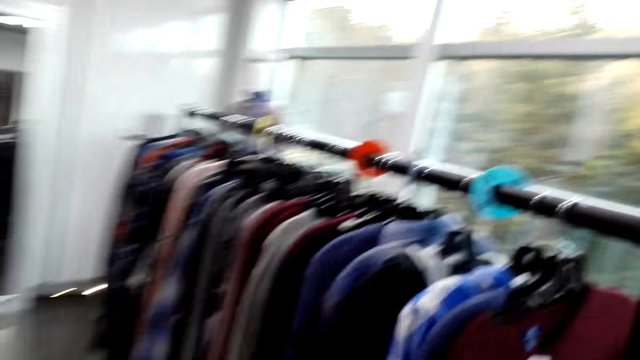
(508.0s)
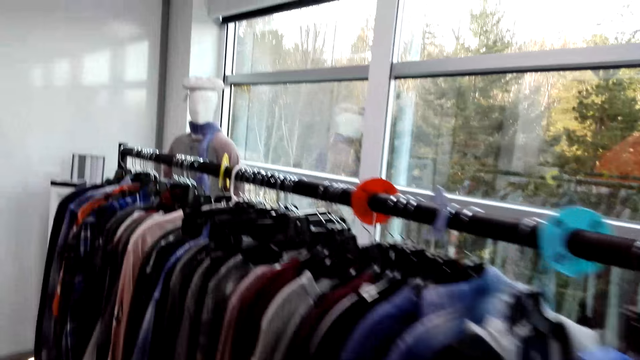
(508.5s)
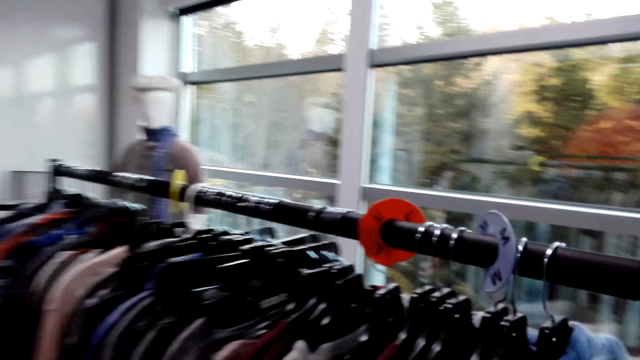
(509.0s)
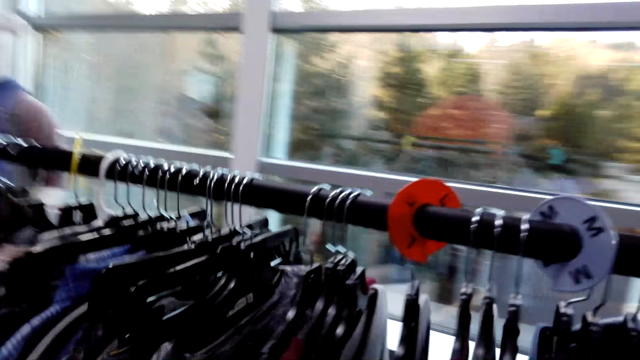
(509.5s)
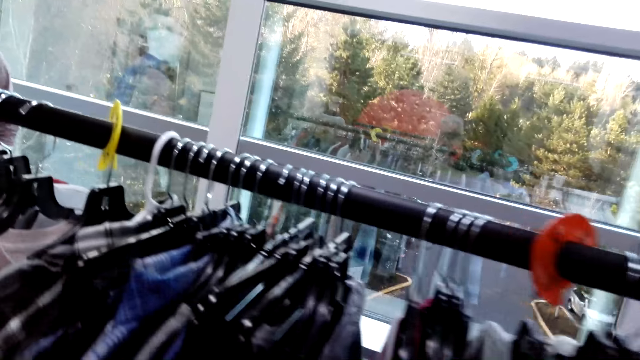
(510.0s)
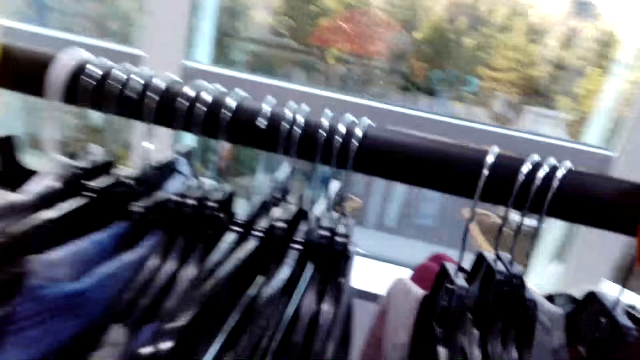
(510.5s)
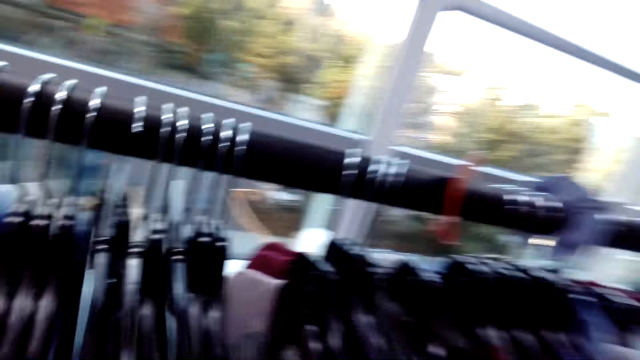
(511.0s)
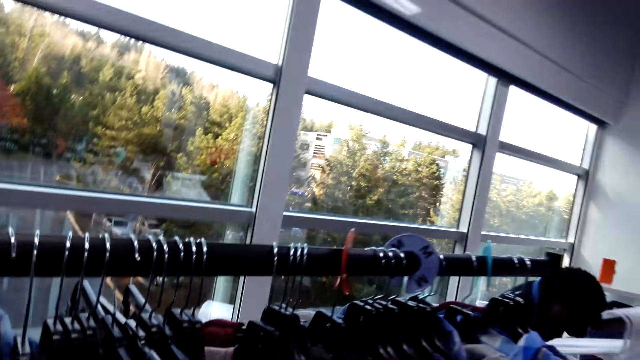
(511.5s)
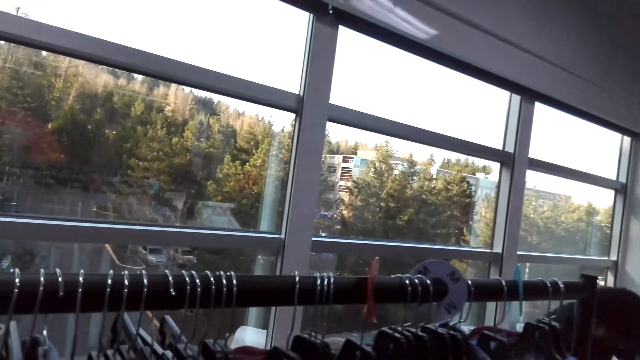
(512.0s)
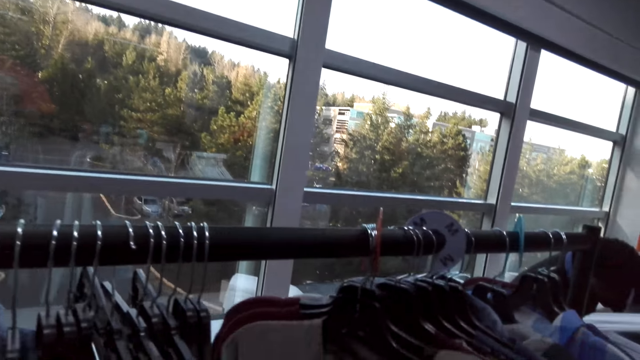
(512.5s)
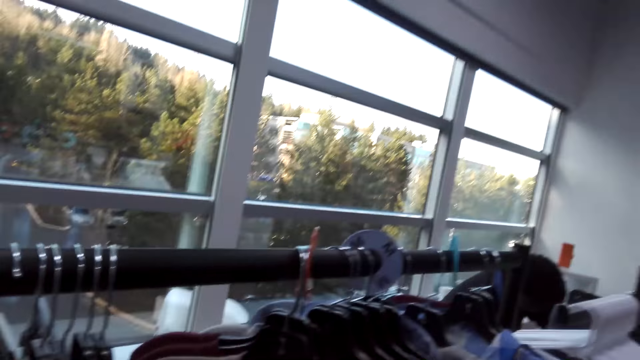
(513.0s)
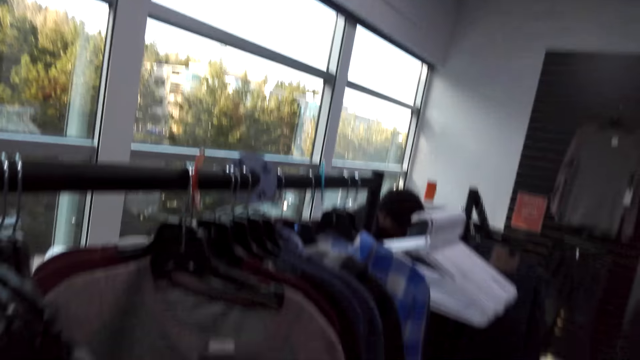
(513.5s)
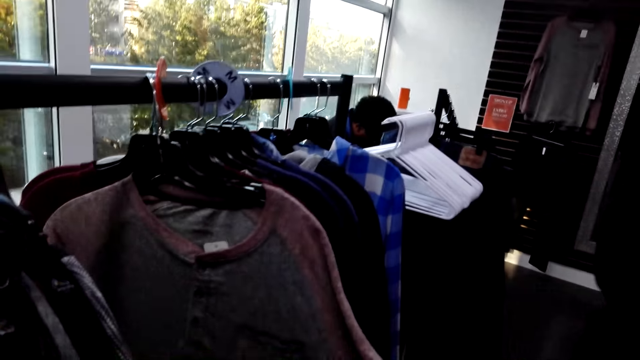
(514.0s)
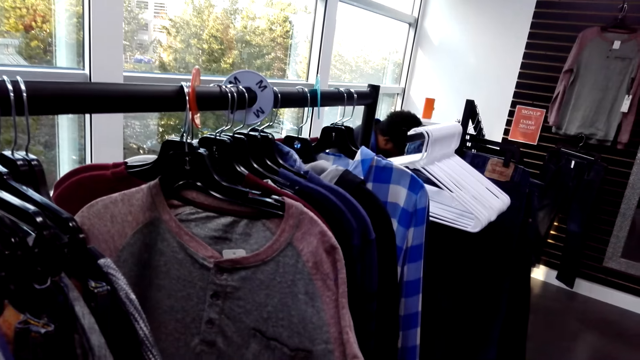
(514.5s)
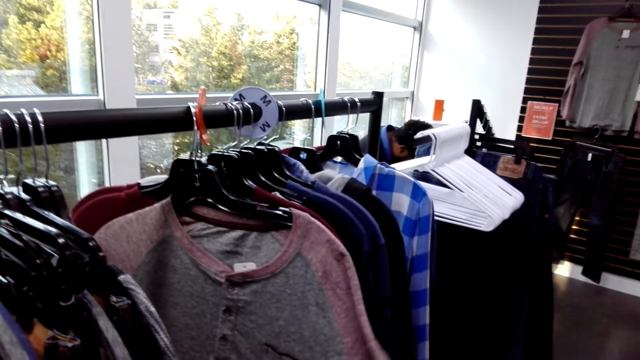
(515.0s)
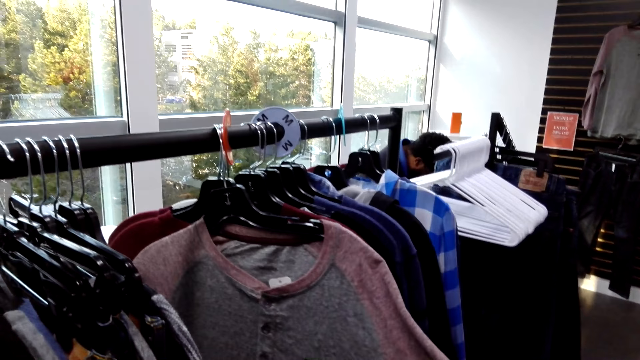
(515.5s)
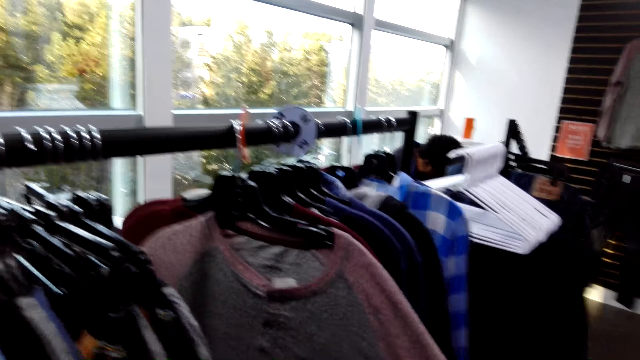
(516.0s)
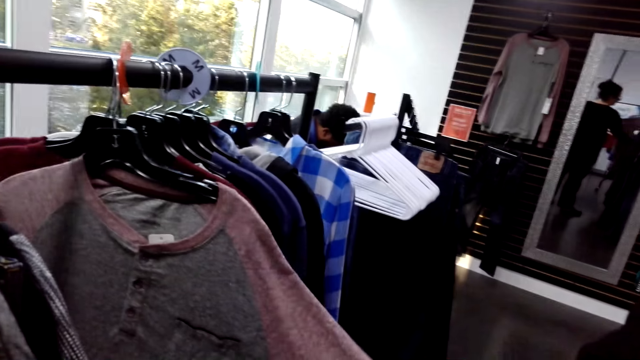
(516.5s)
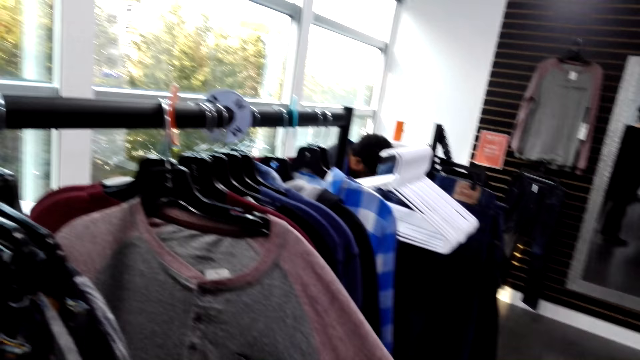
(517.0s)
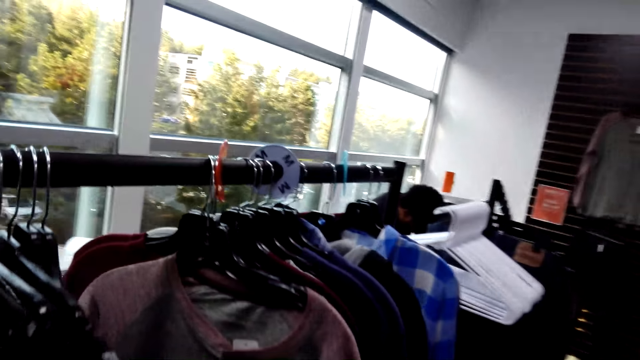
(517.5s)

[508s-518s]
The camera wearer pushes the shirt on the hanging line. They browse through clothes on the rack. They touch the t-shirt.

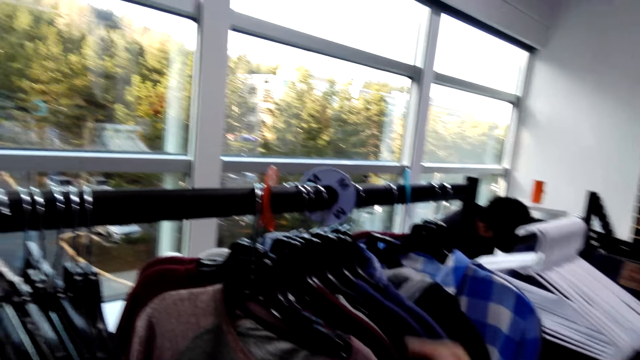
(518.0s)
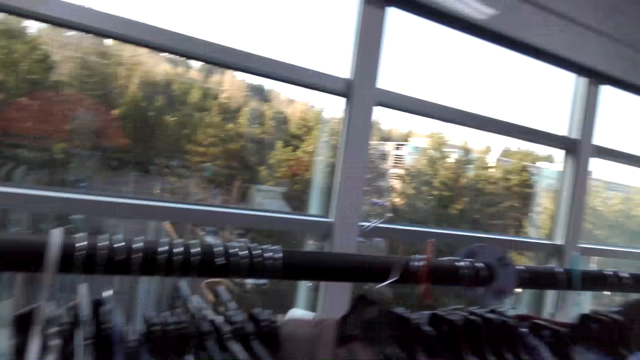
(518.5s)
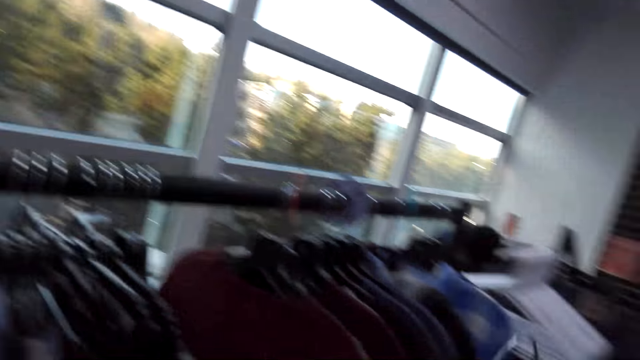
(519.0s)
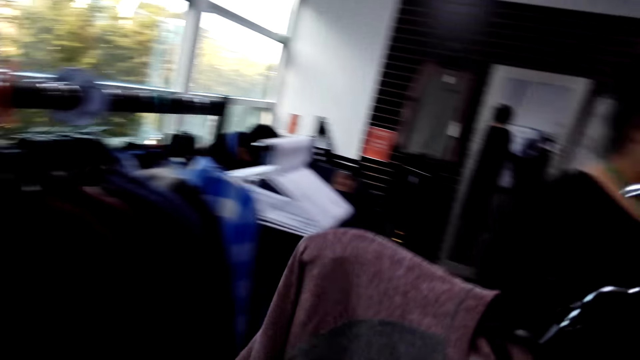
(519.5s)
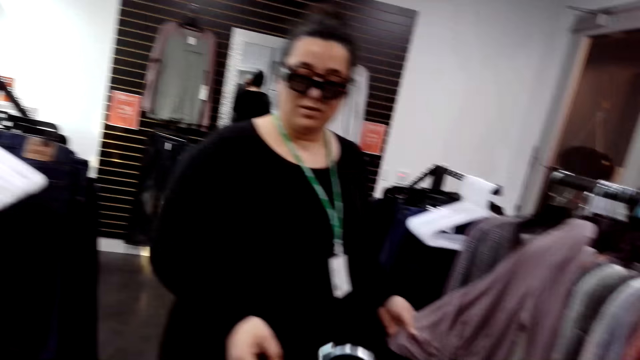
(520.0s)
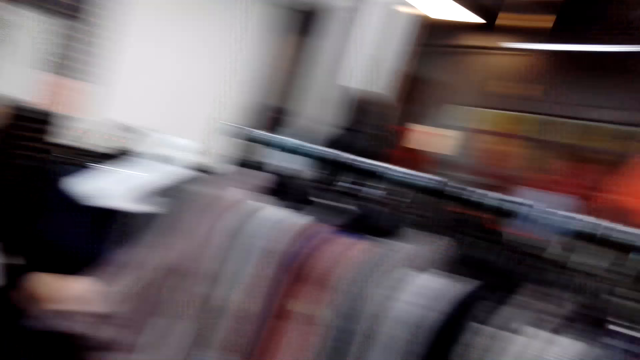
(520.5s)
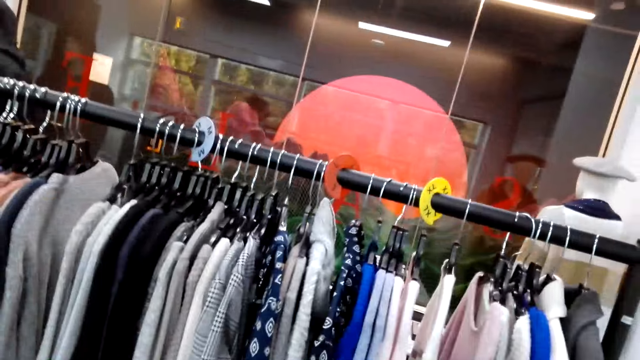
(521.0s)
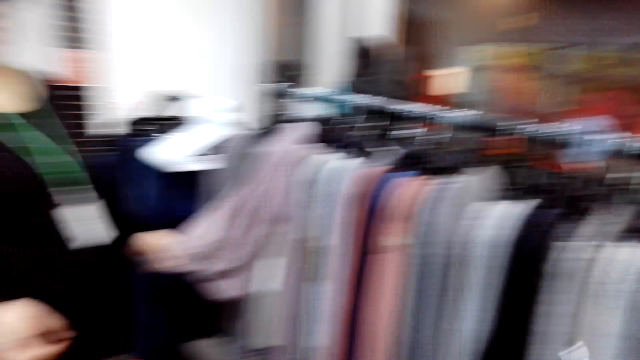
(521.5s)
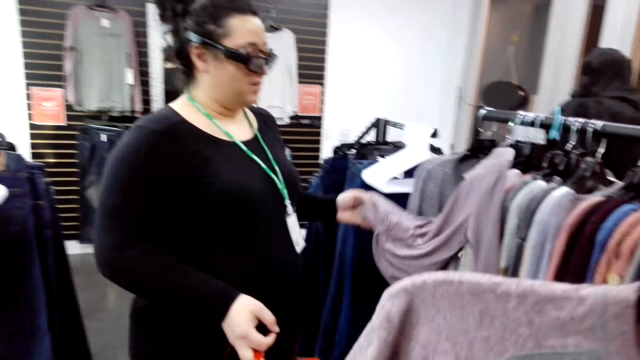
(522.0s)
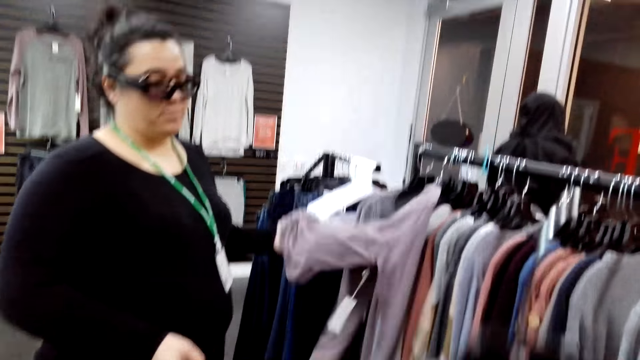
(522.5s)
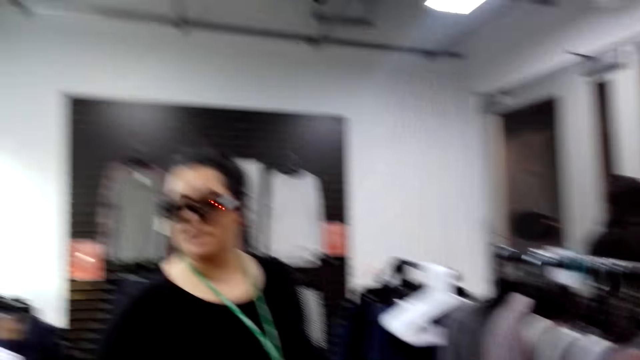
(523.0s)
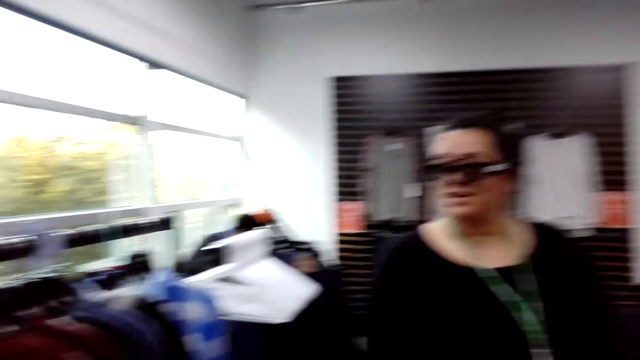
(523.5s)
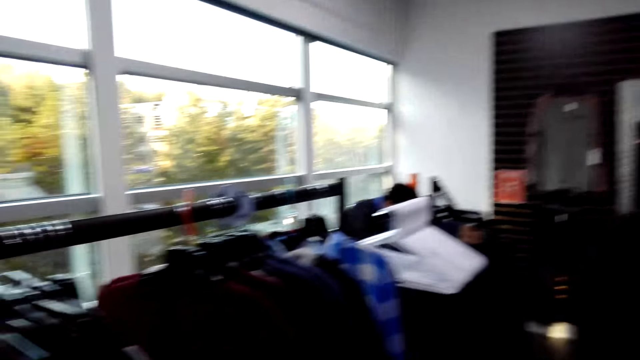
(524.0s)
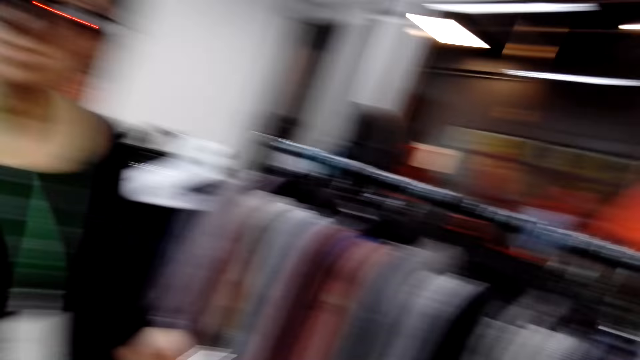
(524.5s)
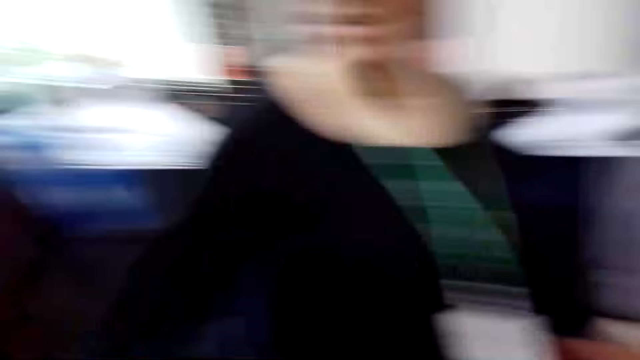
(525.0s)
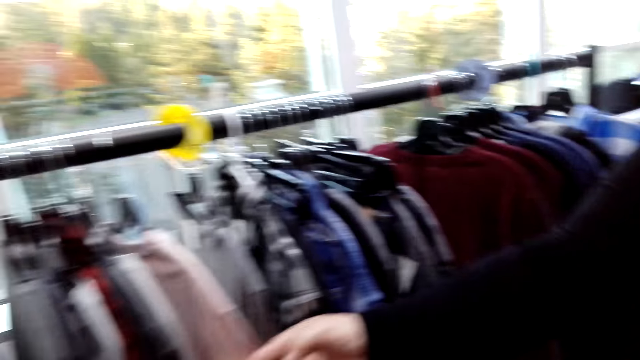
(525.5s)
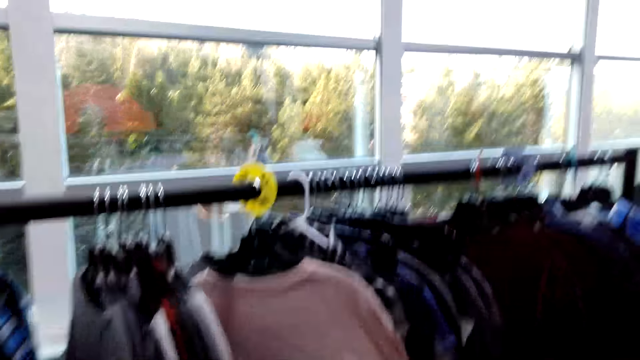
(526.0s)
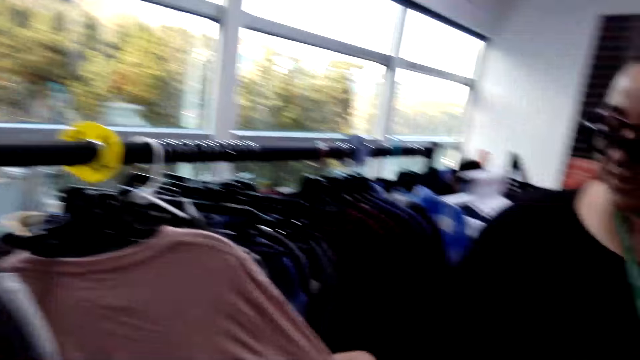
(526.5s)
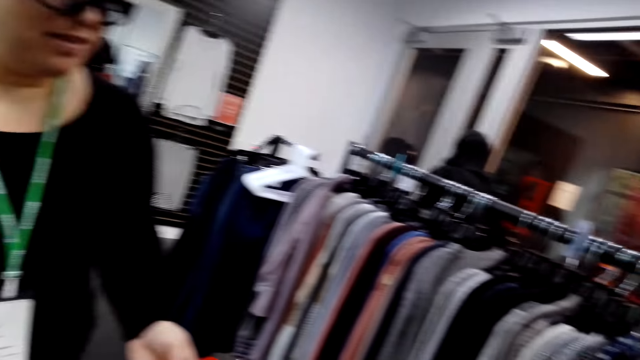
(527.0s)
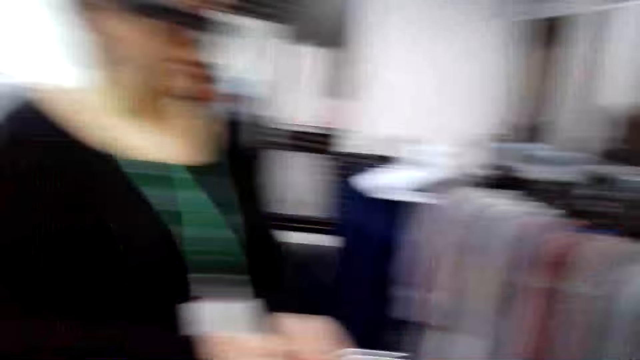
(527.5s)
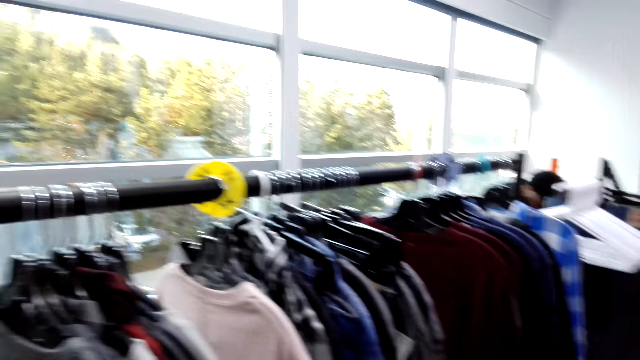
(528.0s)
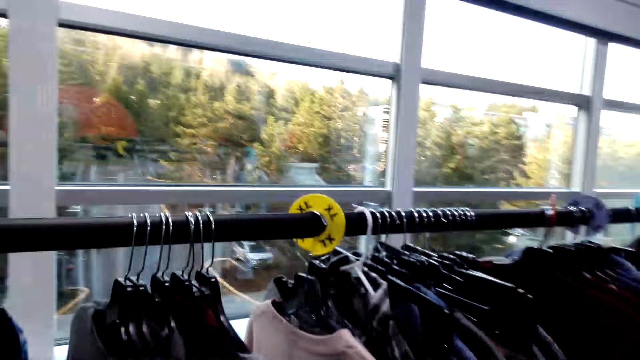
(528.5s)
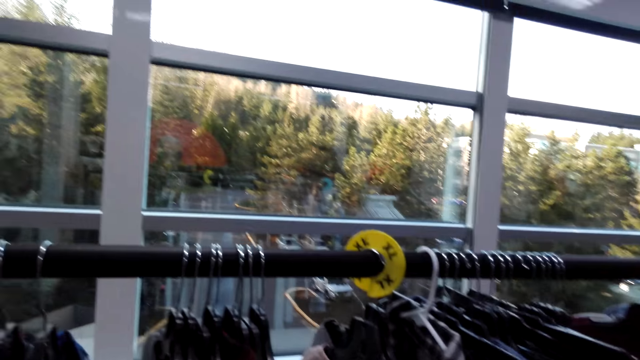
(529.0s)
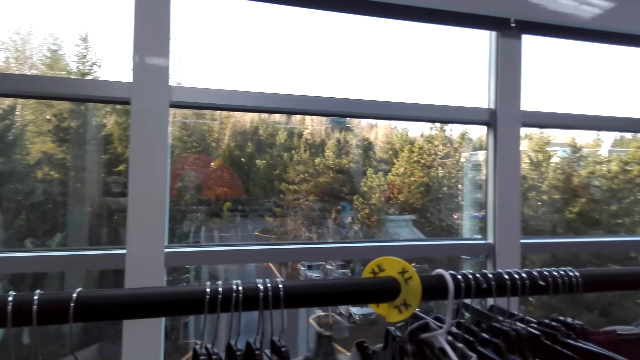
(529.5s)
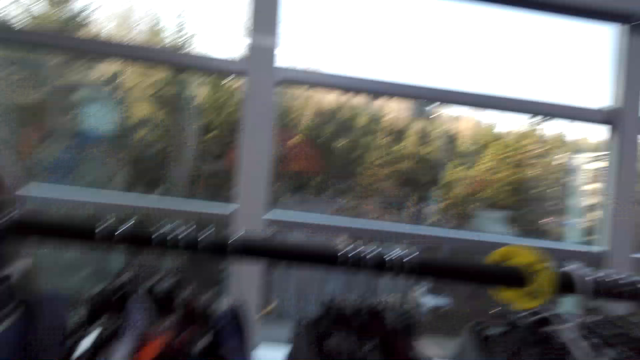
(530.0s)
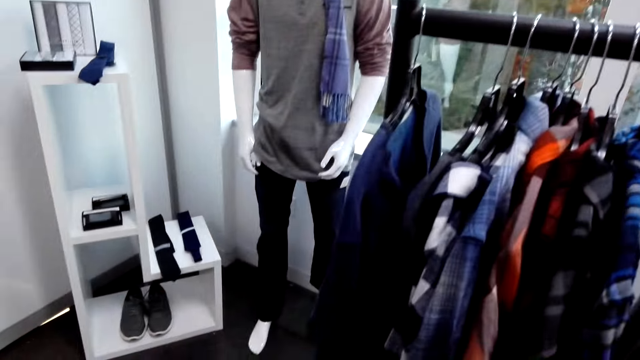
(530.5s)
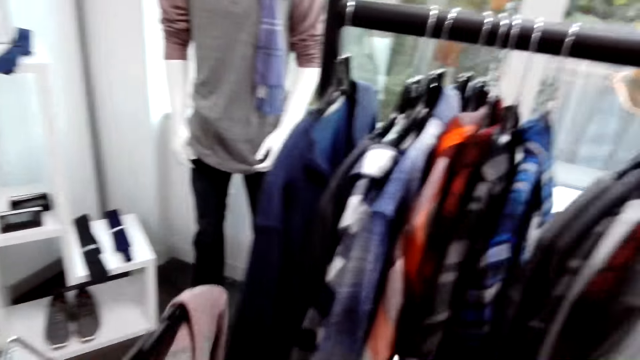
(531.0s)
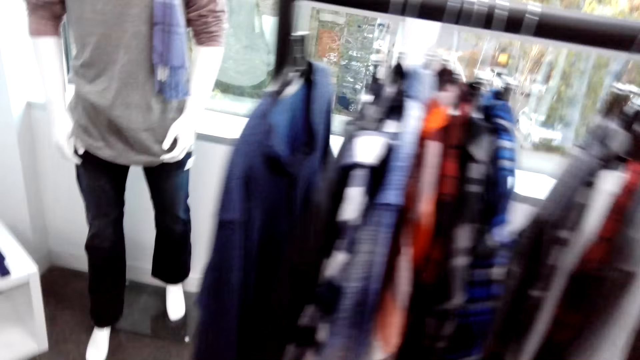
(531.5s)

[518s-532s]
The camera wearer picks the t-shirt from the hanging line. A lady holds a cloth. The lady moves the cloth. The lady touches the t-shirt on the hanging line and browses through clothes on the rack. The camera wearer looks around the store.
